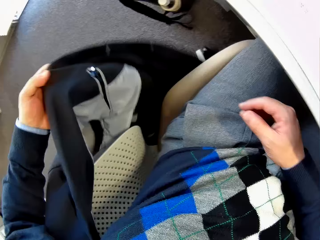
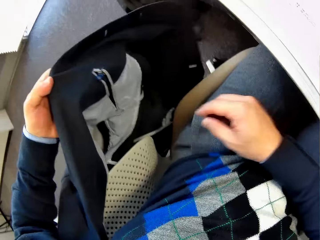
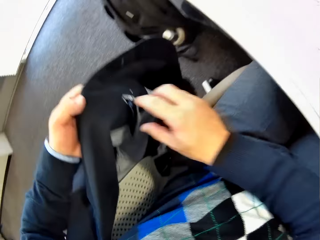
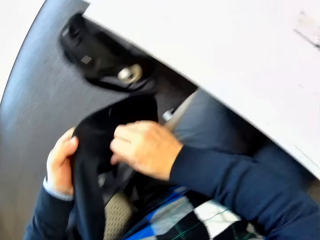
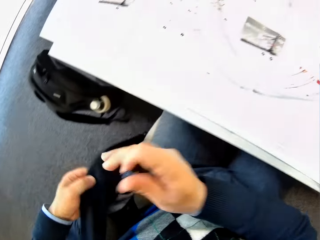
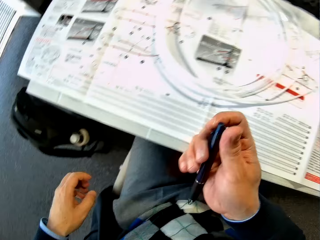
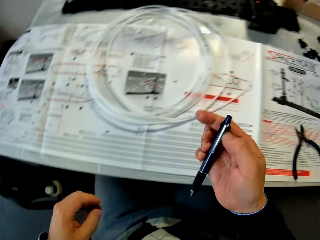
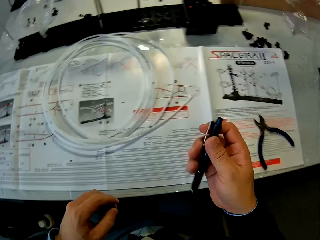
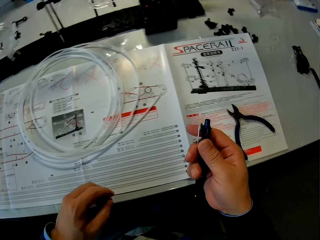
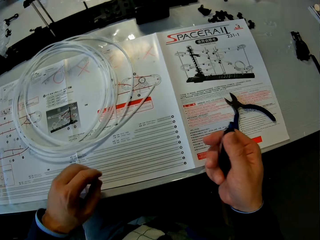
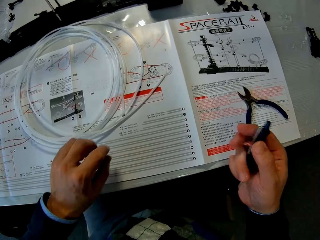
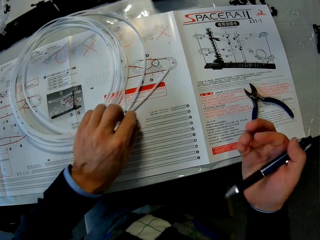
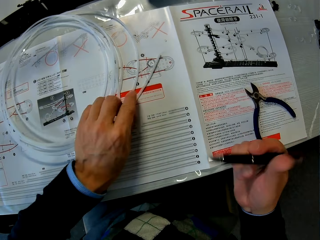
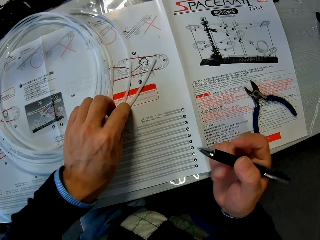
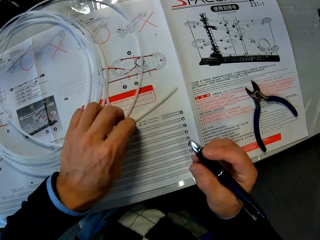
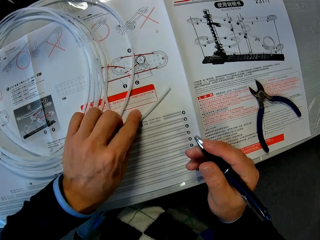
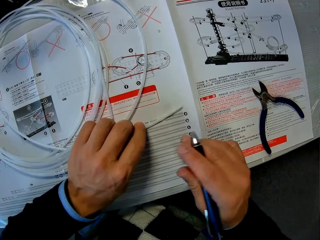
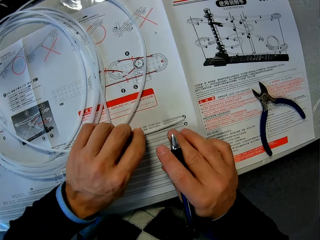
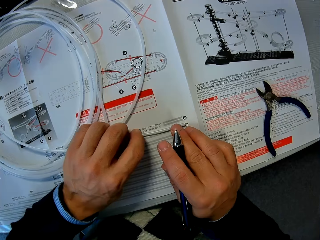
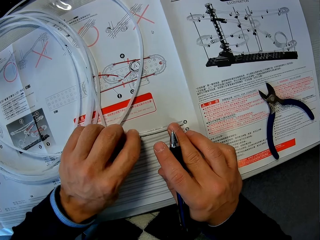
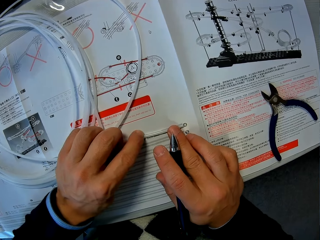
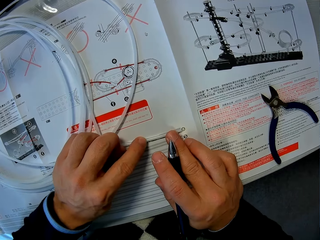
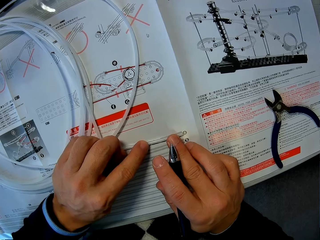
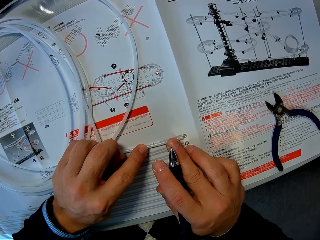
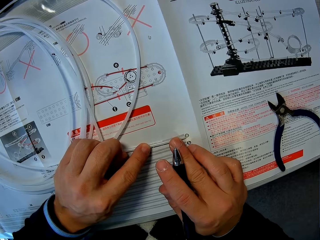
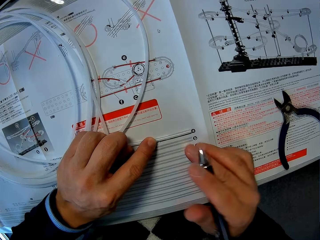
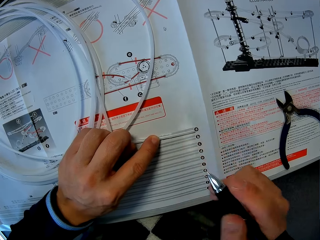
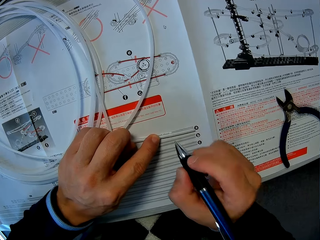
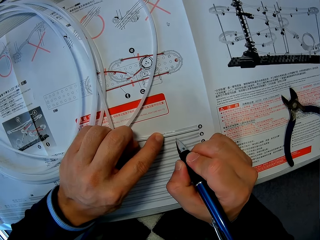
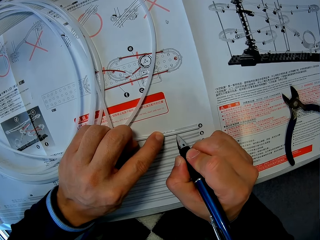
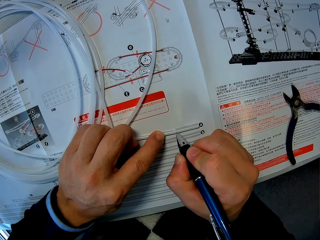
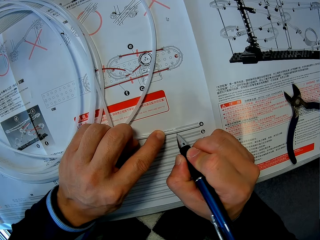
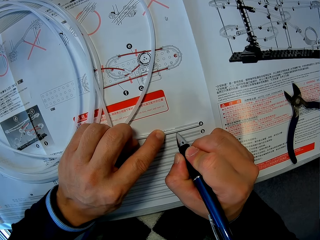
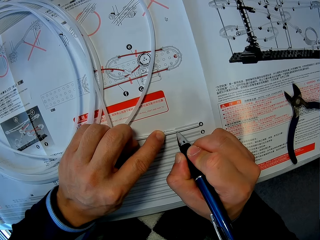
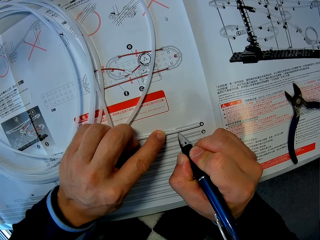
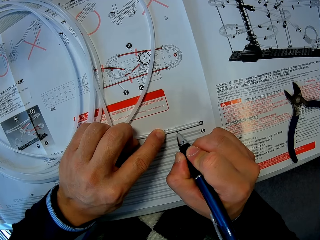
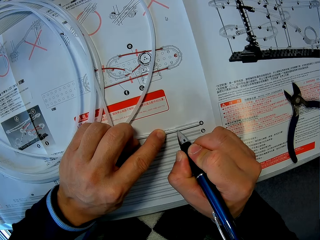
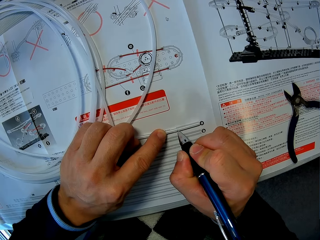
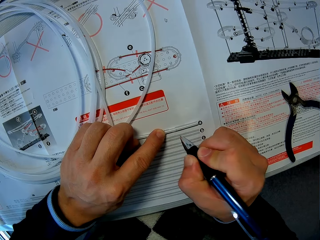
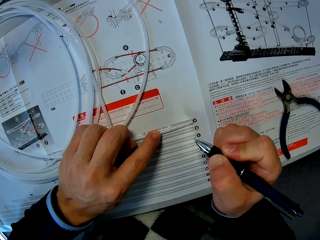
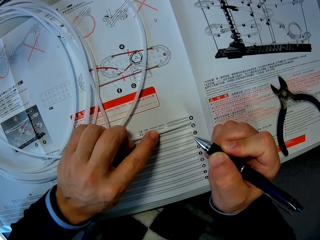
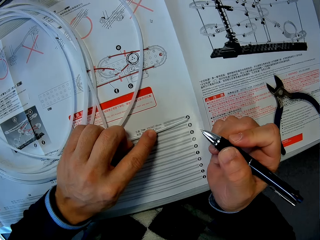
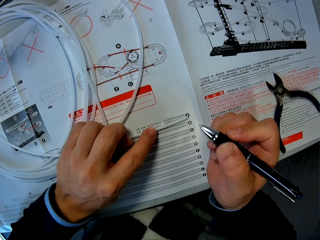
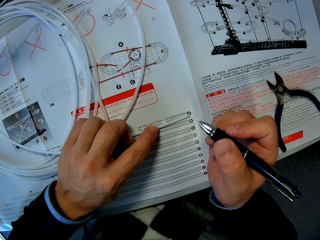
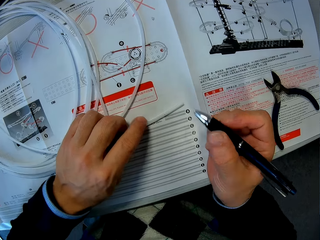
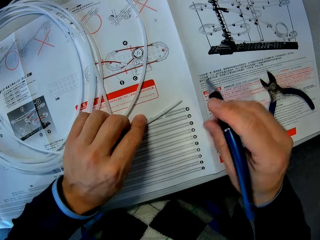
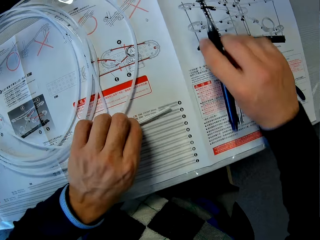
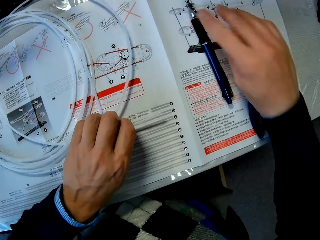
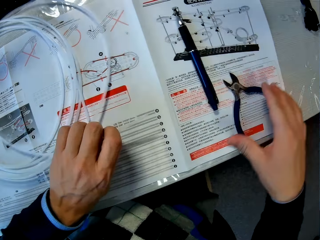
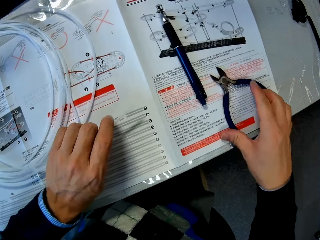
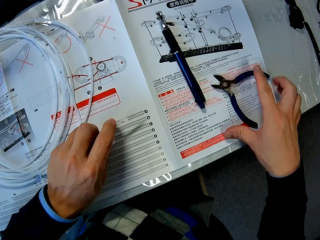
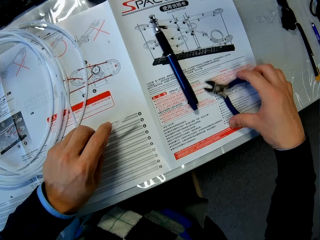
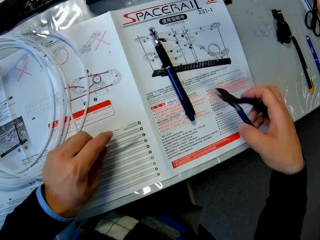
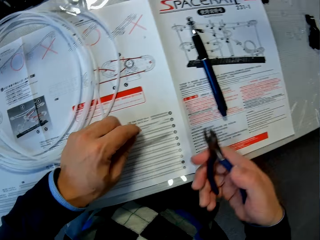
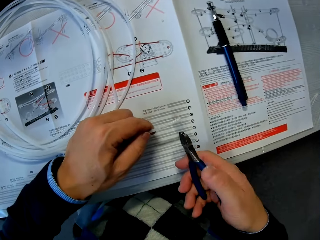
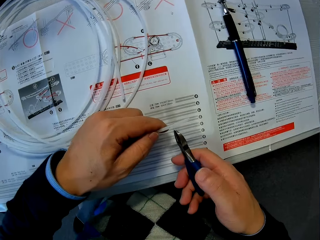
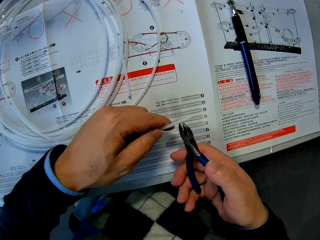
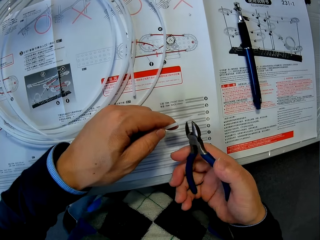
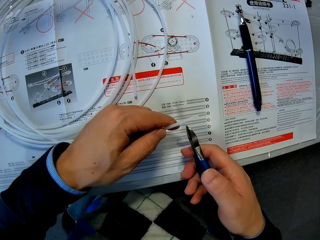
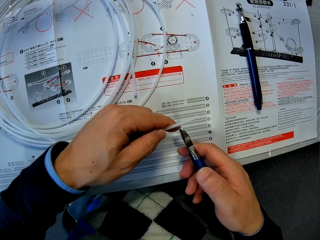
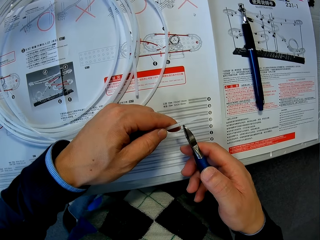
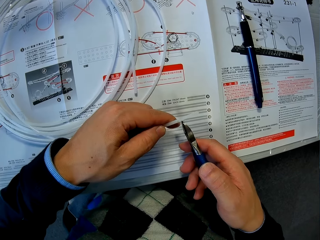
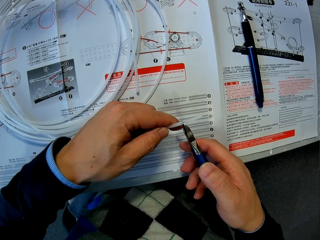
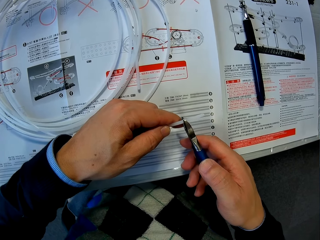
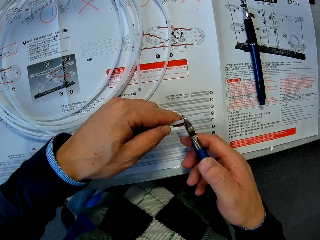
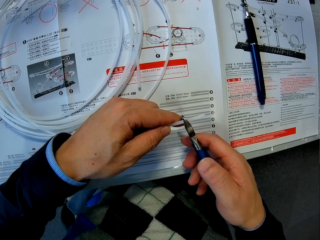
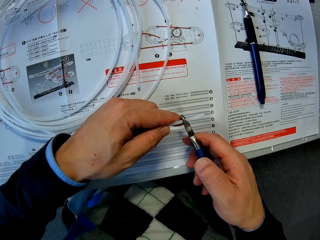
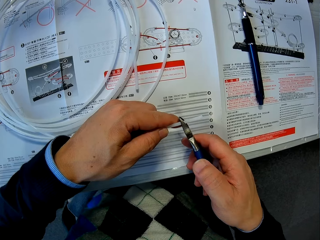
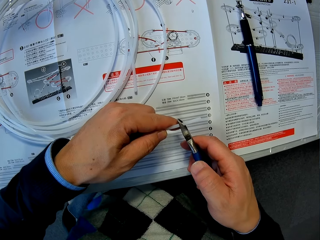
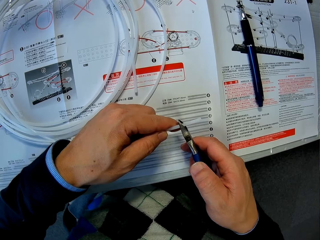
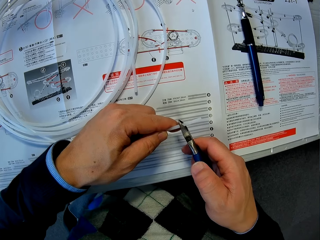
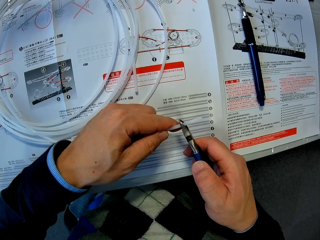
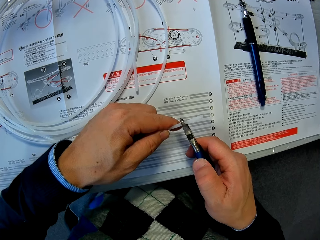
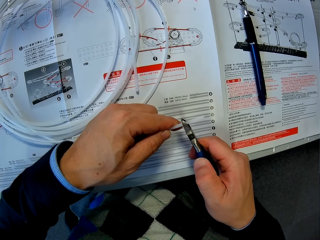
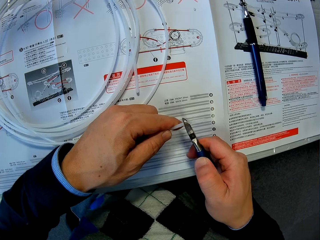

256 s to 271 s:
The camera wearer holds his suit jacket with his left hand. He takes a pen from his suit jacket with his right hand. He adjusts the cable on the paper. He marks the cable on the paper with the pen. He drops the pen on the table. He grabs the pliers with his right hand. He cuts the cable with the pliers.

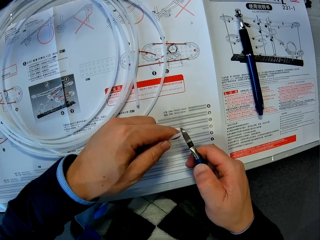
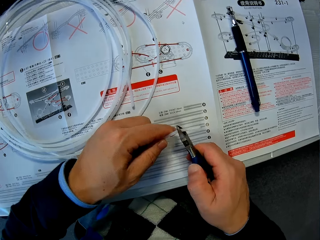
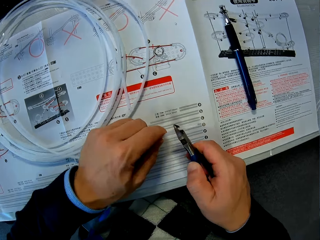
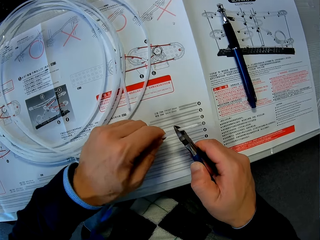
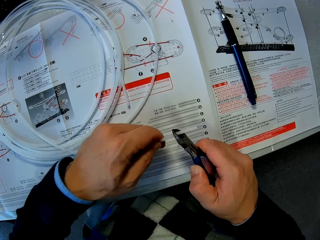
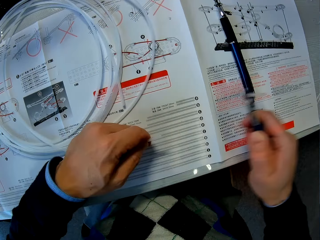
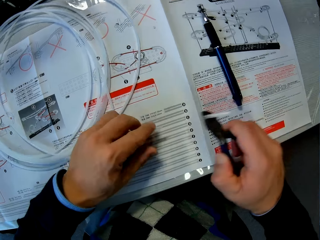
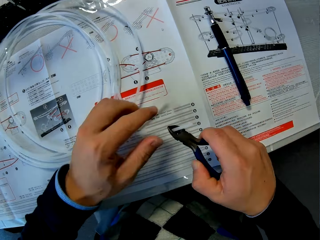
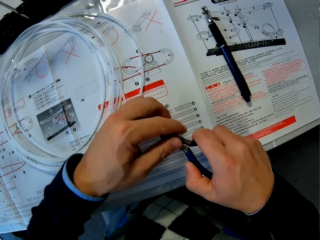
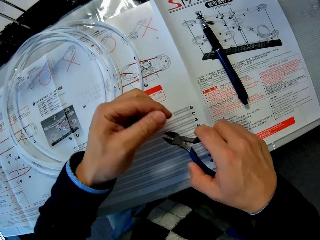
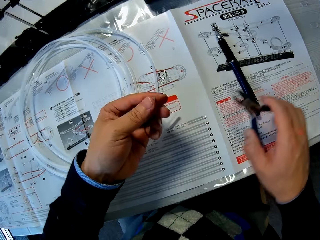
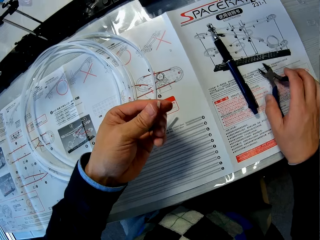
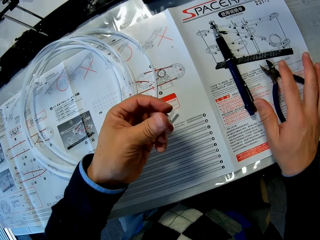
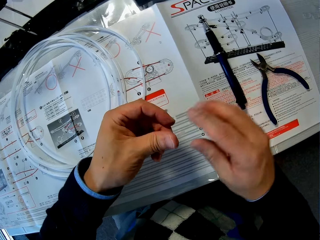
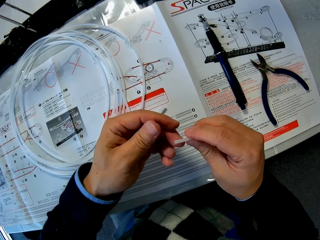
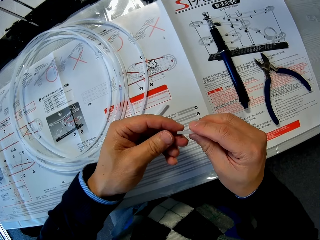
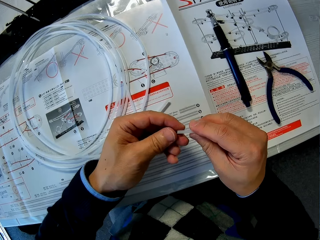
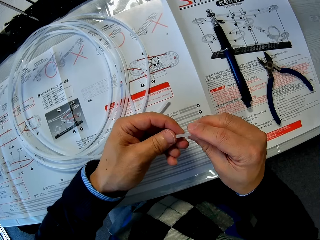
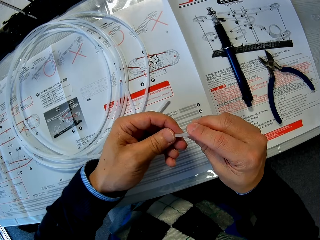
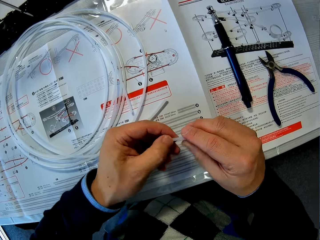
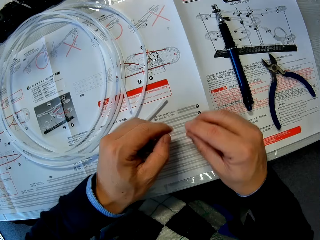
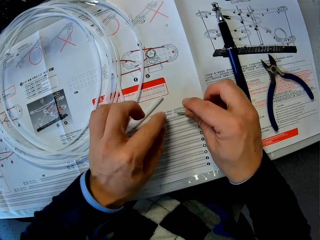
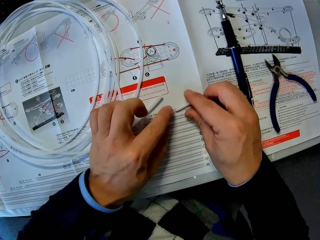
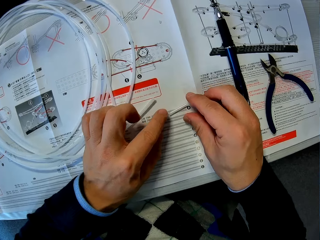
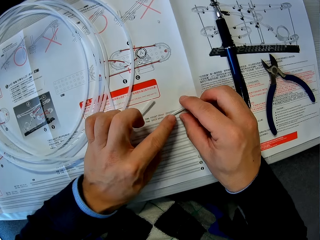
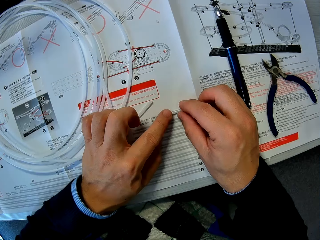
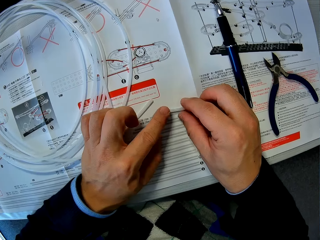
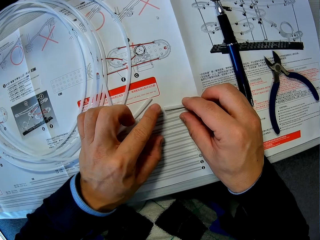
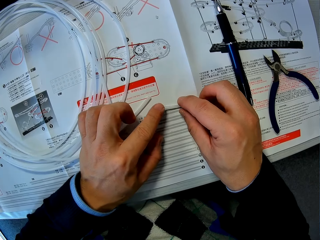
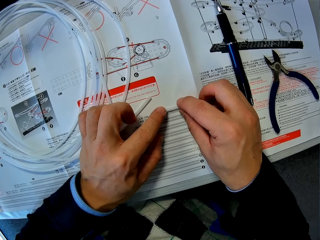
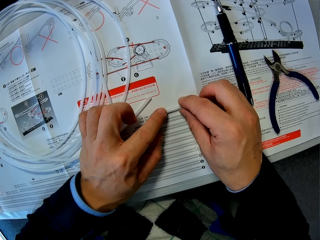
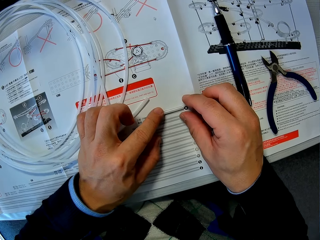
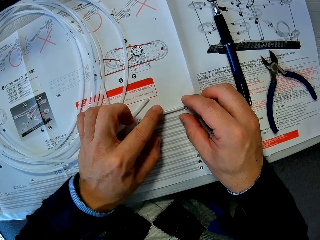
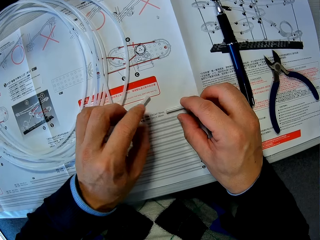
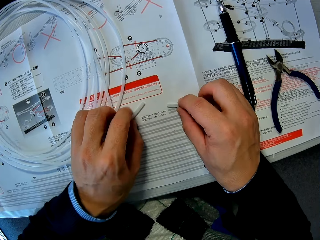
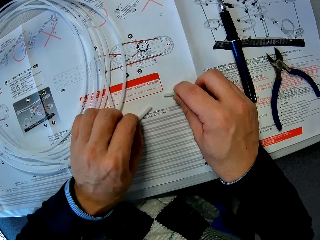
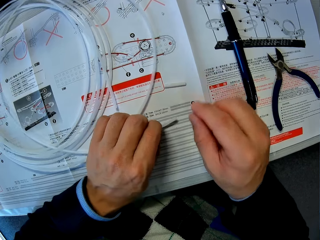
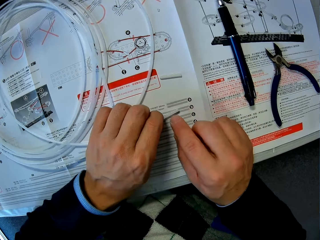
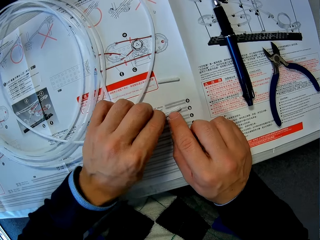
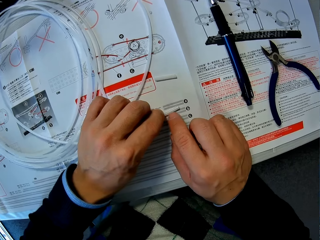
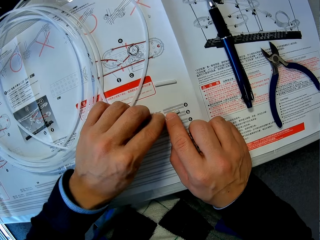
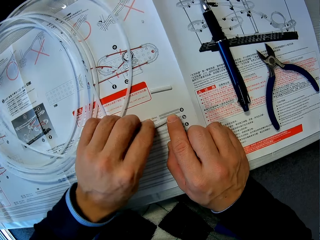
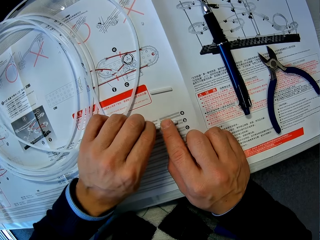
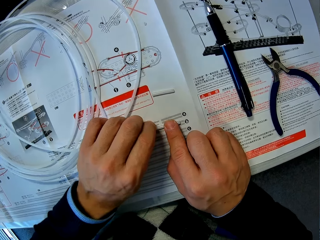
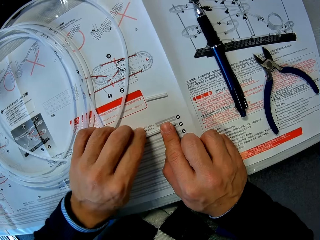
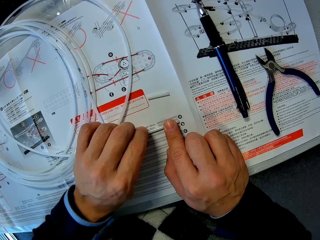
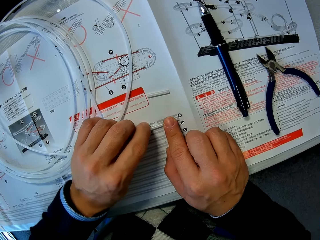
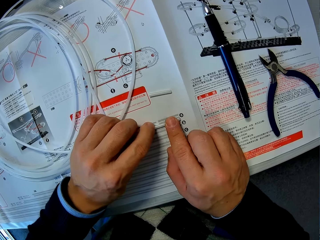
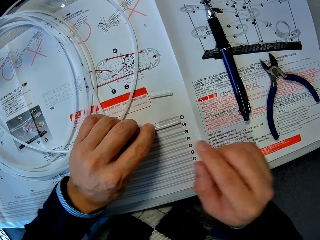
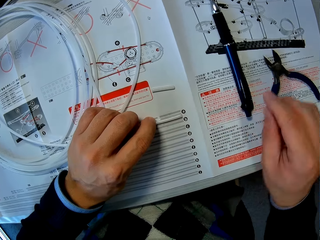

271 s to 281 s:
The camera wearer drops the pliers on the table. They place the short cable on the paper. They move the short cable on the paper aside. They adjust the longer cable on the paper.
